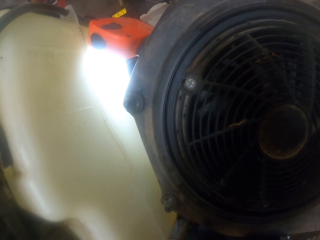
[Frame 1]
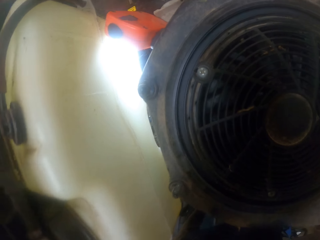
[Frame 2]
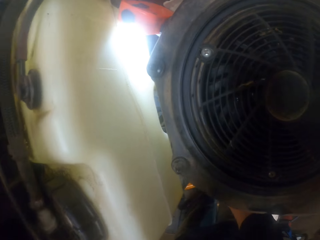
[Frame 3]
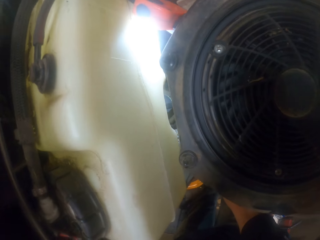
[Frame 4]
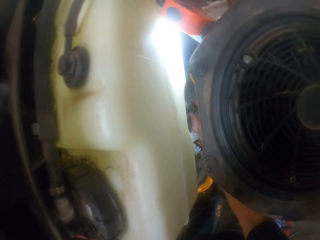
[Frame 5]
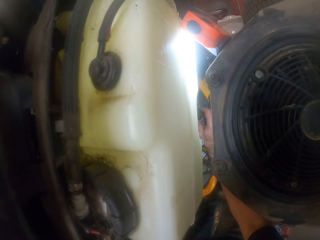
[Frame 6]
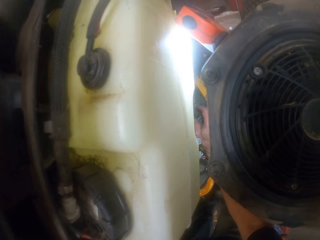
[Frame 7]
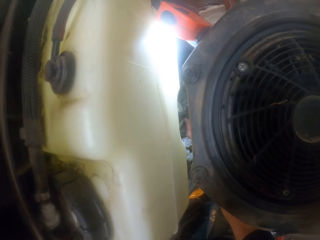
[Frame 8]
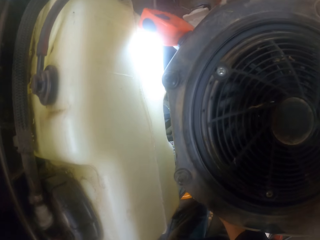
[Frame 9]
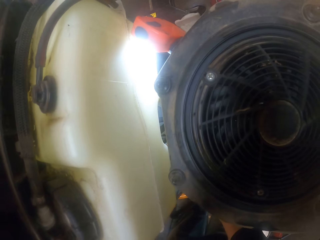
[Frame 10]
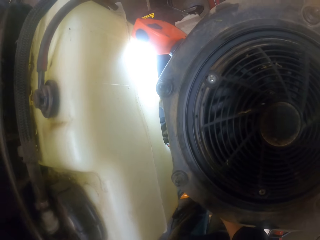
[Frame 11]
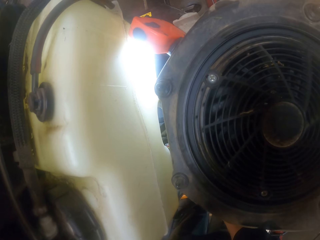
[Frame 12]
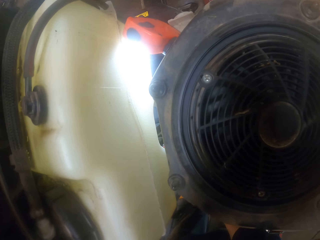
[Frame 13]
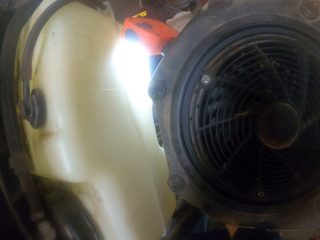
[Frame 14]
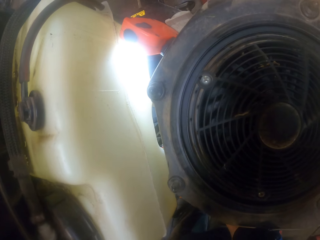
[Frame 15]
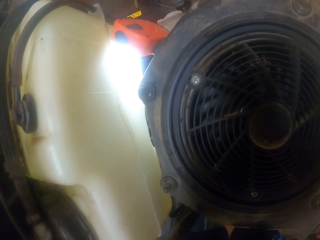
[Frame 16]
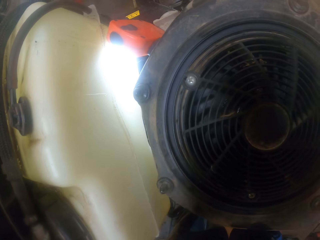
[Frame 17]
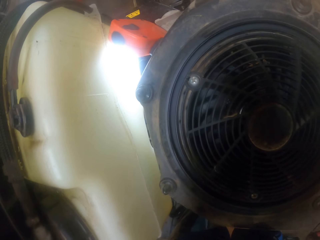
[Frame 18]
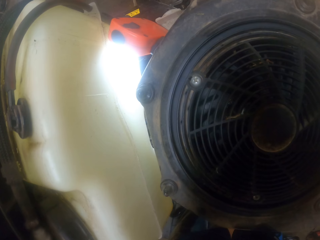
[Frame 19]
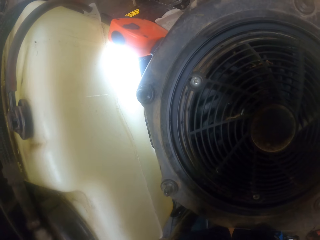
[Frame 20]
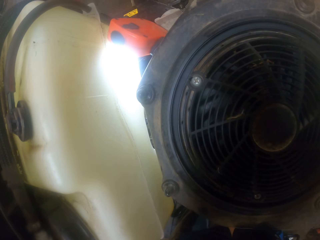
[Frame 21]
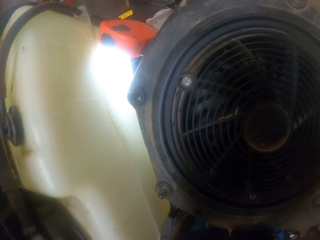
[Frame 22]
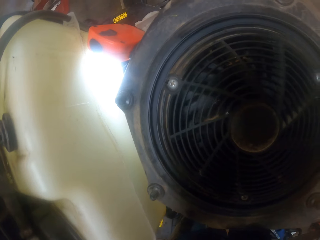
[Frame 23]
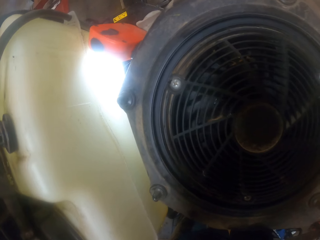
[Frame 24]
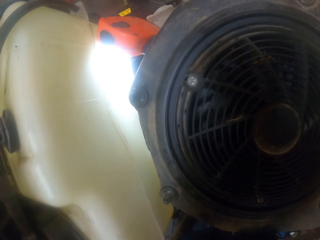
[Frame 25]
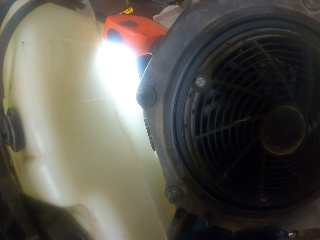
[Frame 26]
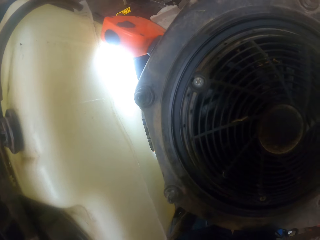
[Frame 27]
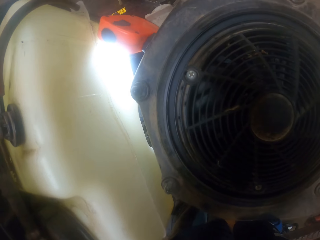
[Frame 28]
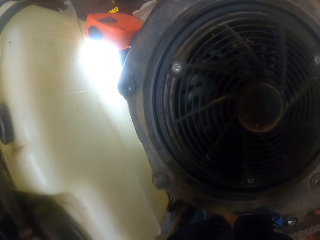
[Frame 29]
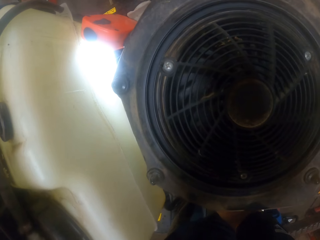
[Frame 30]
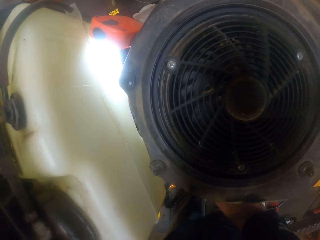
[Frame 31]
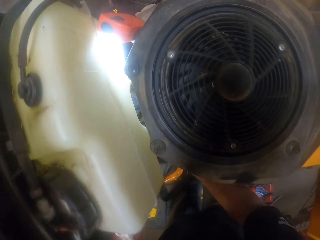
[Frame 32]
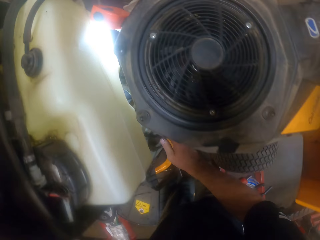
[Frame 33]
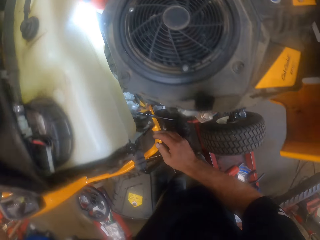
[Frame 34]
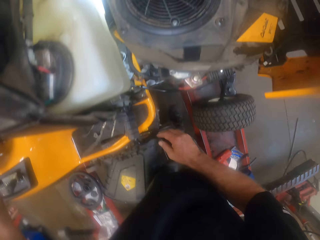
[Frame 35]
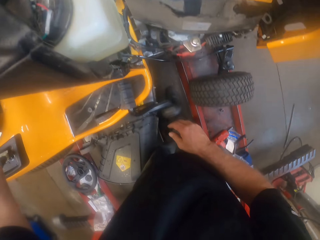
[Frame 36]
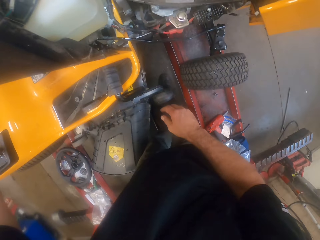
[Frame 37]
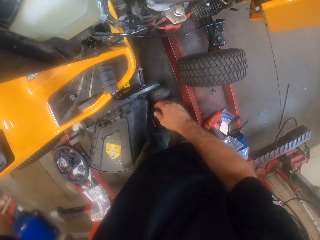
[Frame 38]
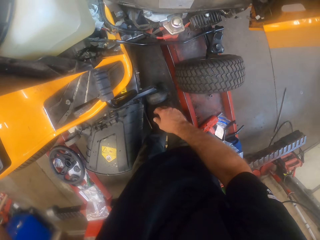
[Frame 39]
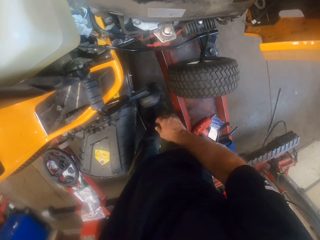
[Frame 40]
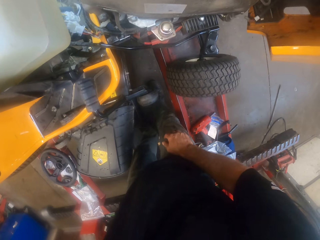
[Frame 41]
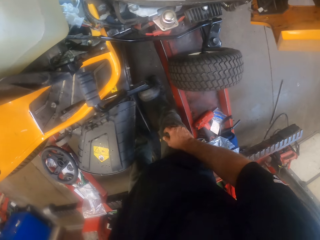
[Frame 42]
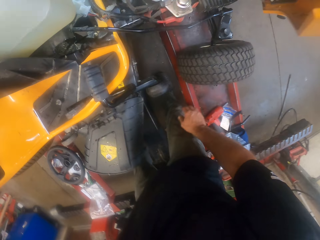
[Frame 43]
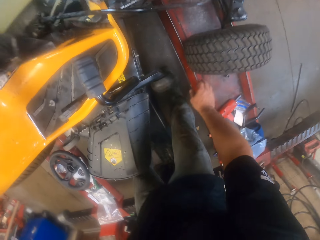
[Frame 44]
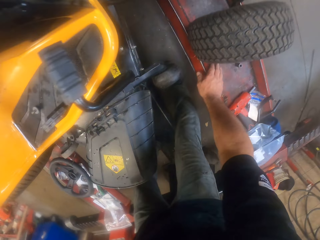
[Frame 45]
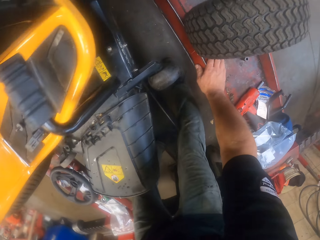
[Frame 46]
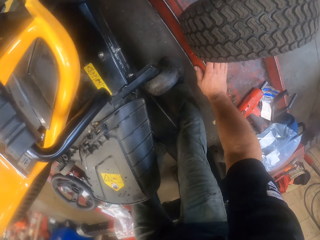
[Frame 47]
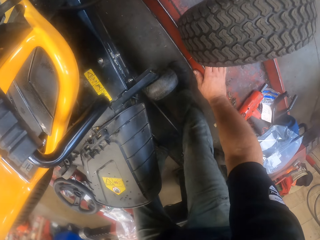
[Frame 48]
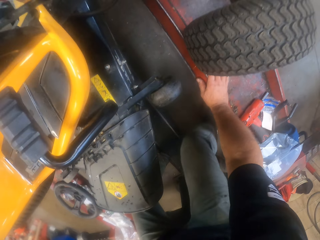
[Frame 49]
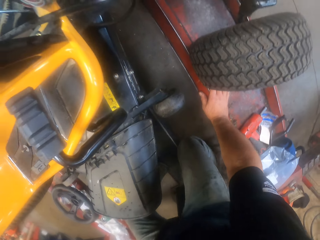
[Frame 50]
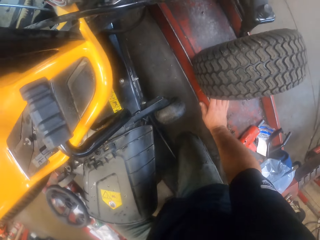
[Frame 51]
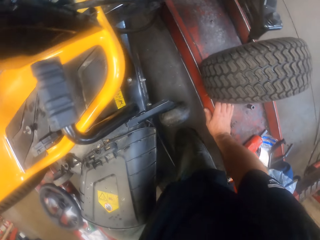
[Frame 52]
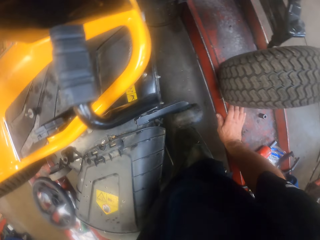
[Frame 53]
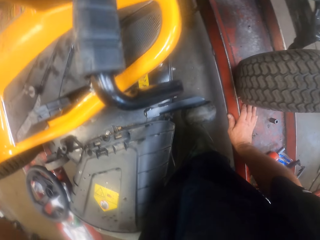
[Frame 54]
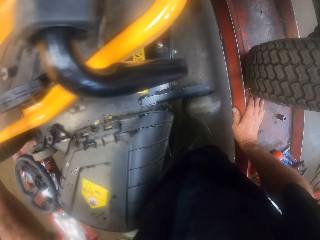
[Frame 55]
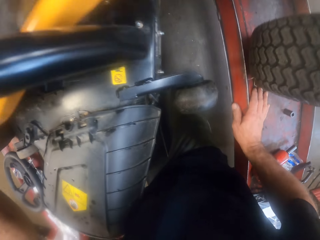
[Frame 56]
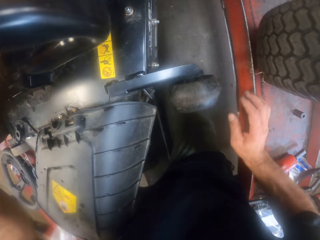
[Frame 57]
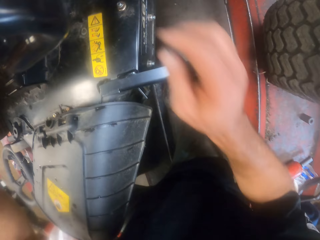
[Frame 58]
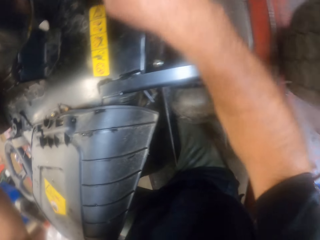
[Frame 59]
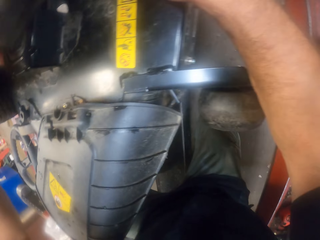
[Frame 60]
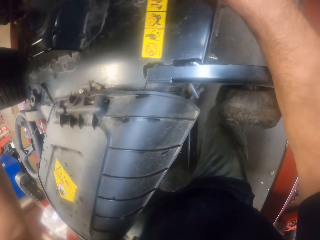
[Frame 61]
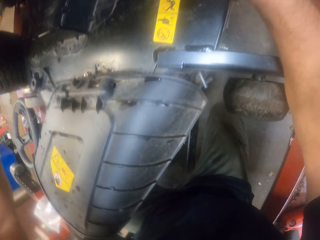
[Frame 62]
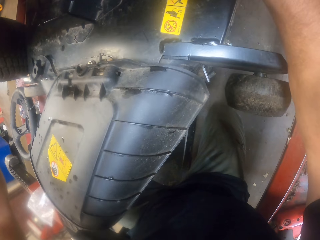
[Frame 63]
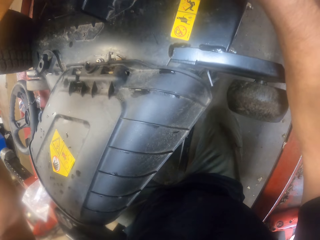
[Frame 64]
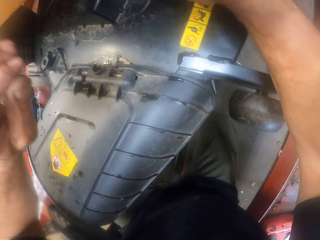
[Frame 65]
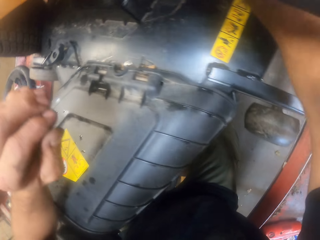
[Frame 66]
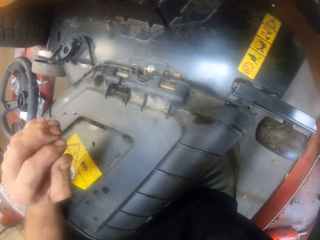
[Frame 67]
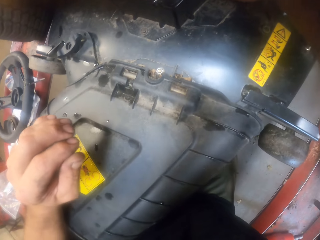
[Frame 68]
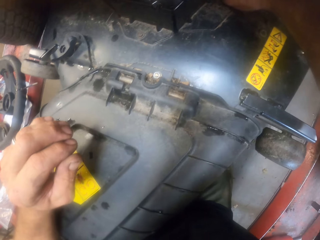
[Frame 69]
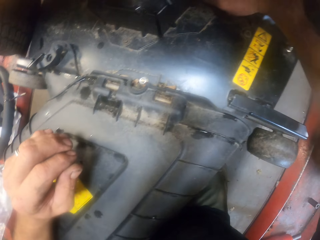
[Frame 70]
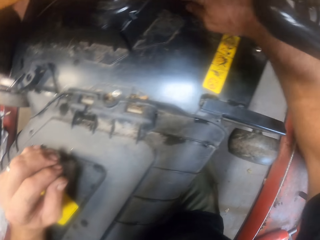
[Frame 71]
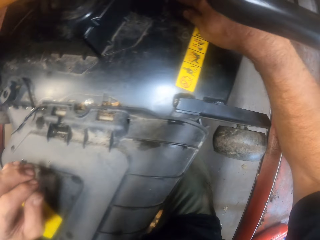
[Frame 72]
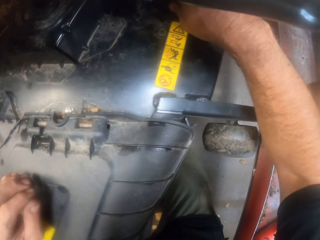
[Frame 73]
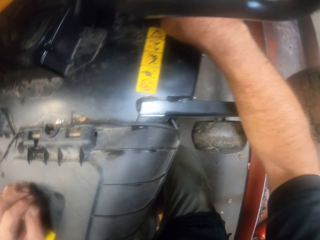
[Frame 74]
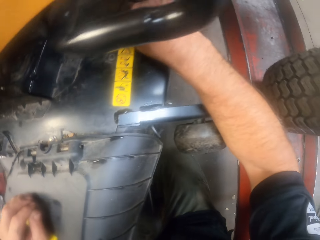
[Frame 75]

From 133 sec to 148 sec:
The camera wearer kneels on the floor and tightens a bolt on the mower.

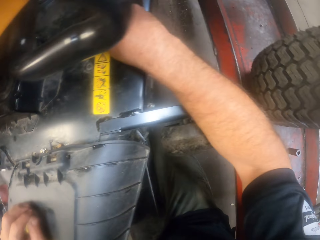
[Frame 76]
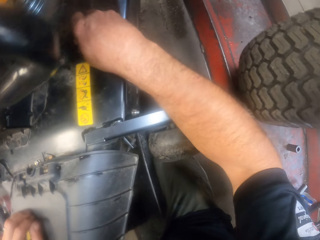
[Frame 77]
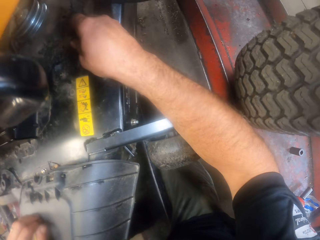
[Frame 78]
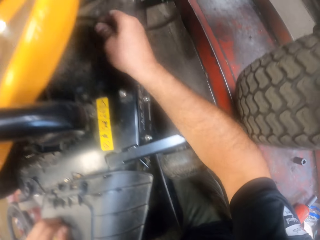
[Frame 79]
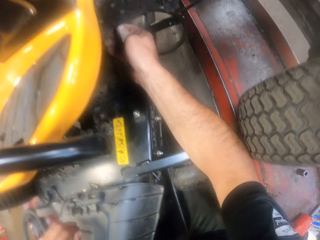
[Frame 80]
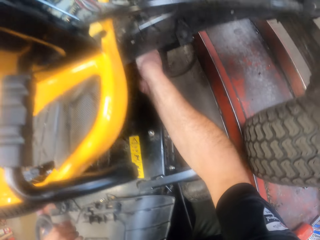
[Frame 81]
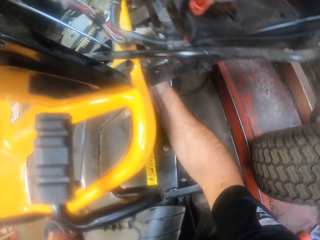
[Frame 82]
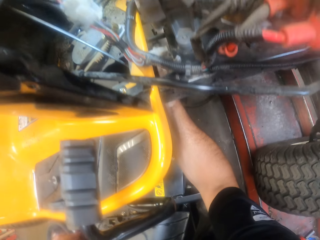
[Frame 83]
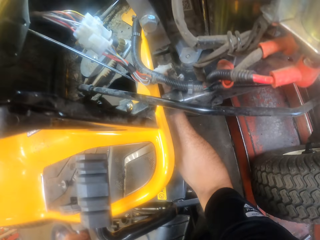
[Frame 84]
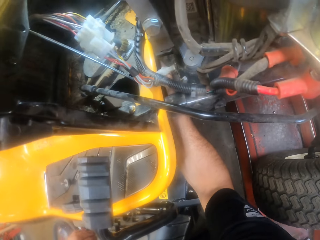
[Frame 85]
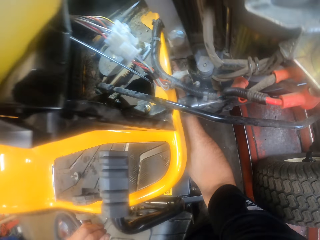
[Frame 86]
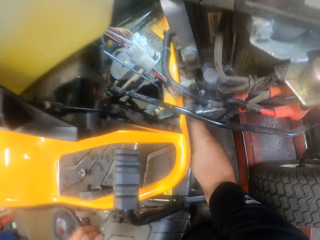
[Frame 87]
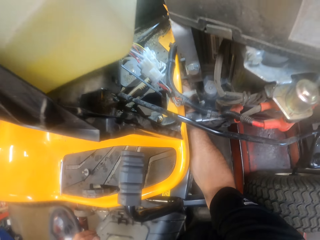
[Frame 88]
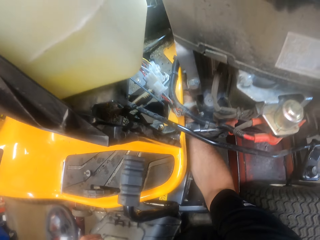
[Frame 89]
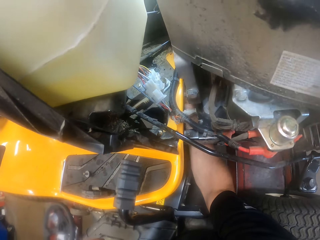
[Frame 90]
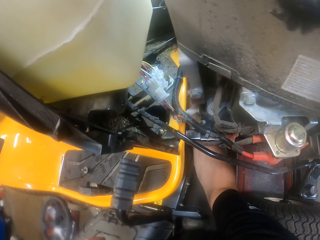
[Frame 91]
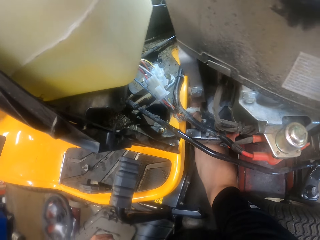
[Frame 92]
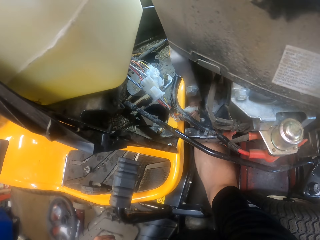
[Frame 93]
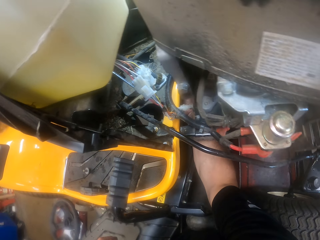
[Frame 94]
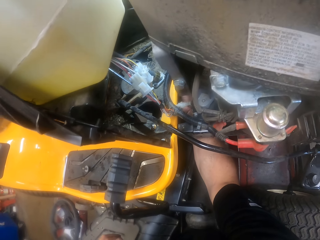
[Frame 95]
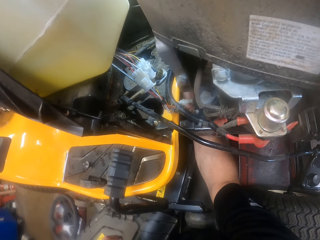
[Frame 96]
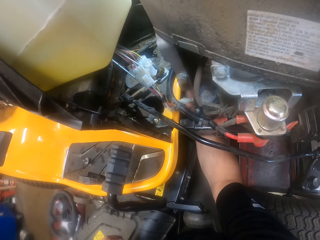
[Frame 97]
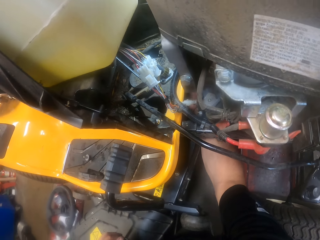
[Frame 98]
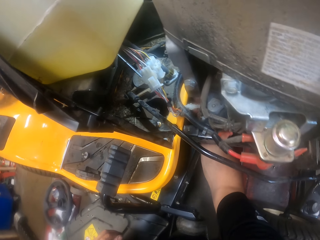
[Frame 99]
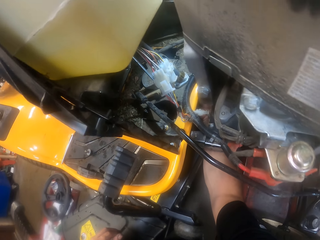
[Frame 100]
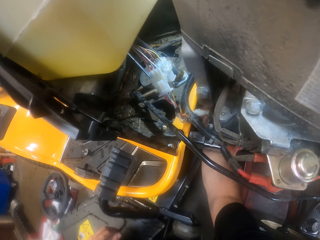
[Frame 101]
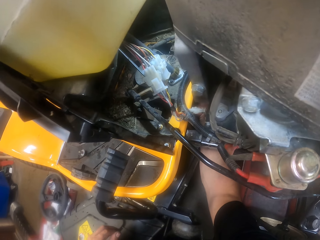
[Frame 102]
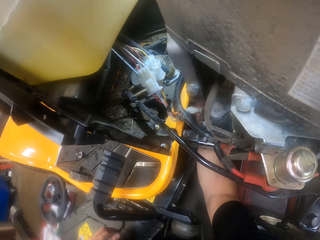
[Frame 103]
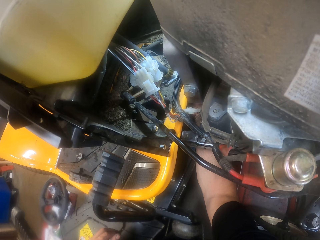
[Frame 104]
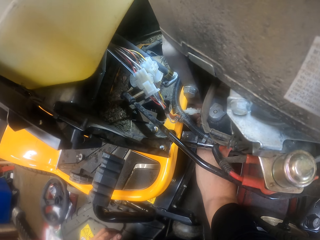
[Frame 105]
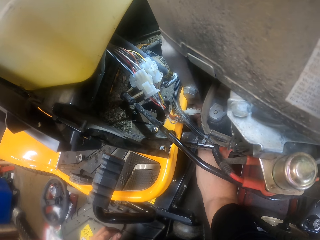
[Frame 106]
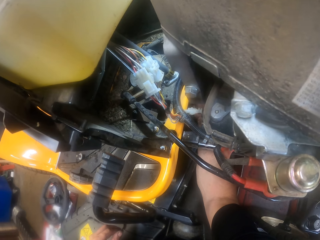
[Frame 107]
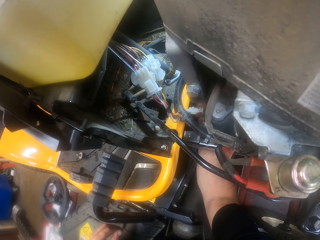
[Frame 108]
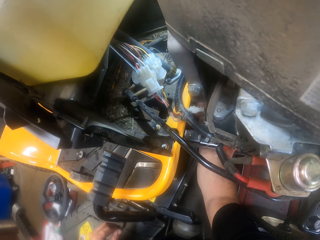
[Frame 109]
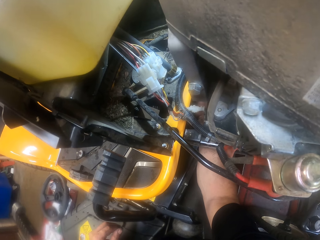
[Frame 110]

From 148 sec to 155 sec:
The camera wearer works on the tractor.
